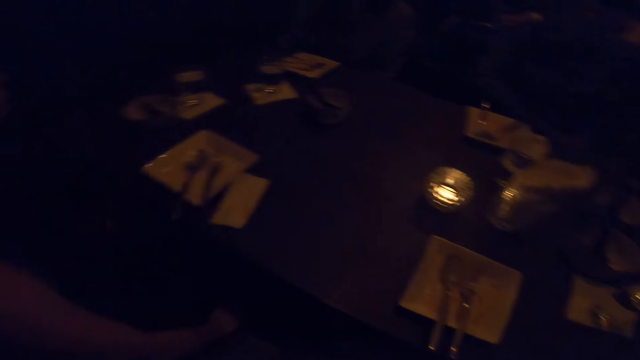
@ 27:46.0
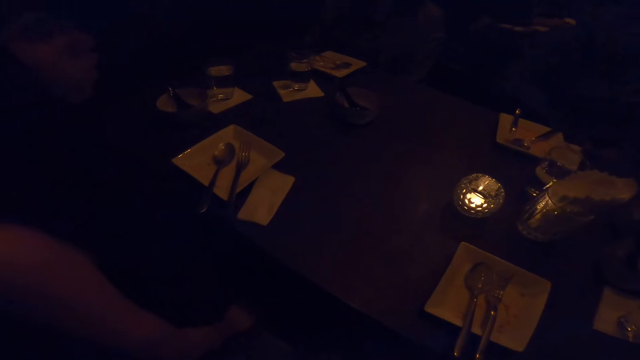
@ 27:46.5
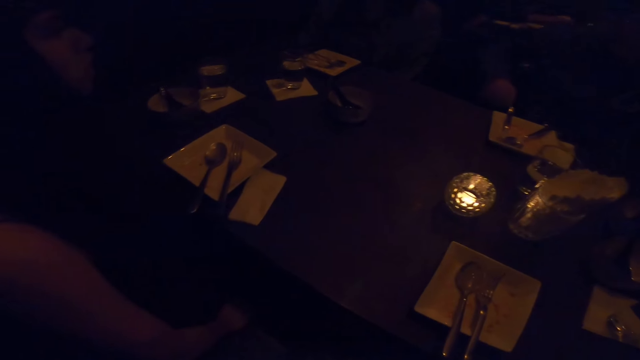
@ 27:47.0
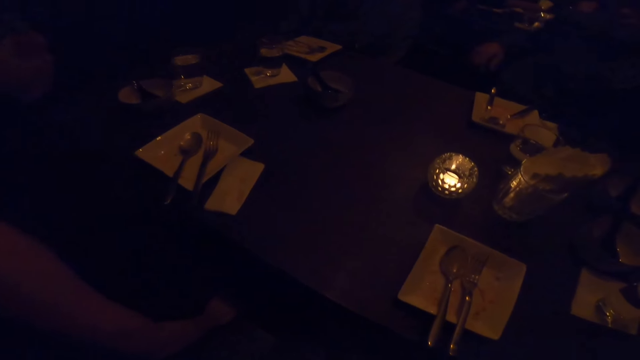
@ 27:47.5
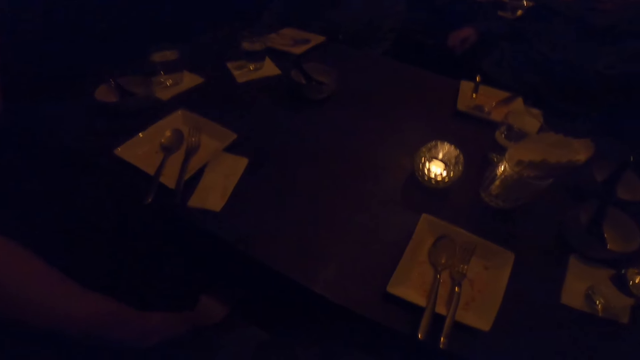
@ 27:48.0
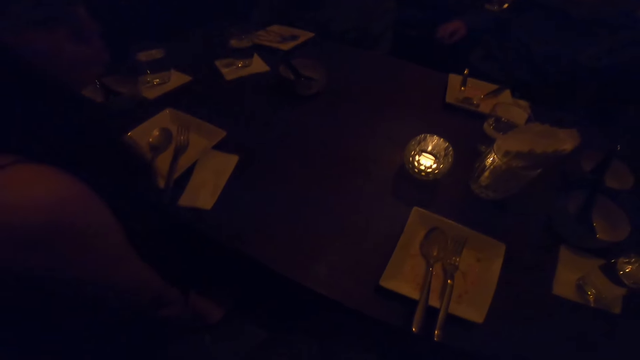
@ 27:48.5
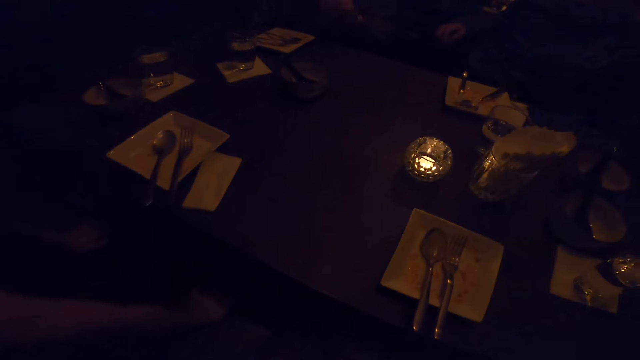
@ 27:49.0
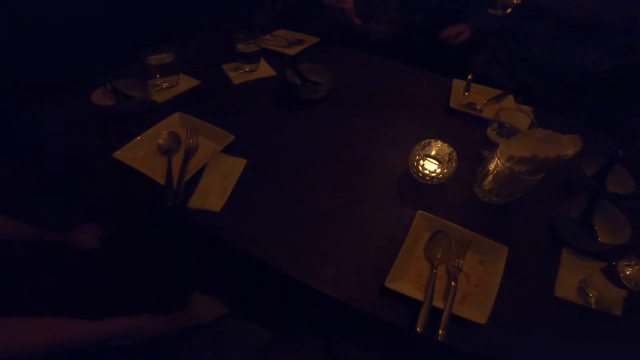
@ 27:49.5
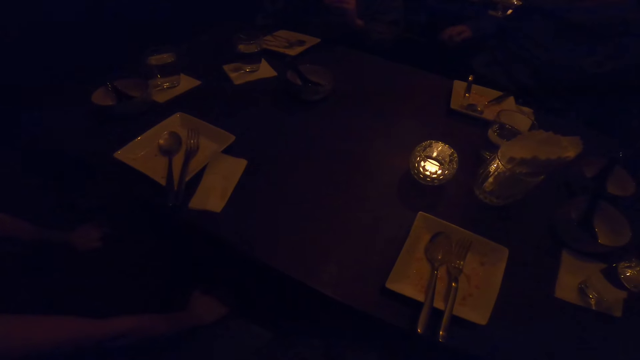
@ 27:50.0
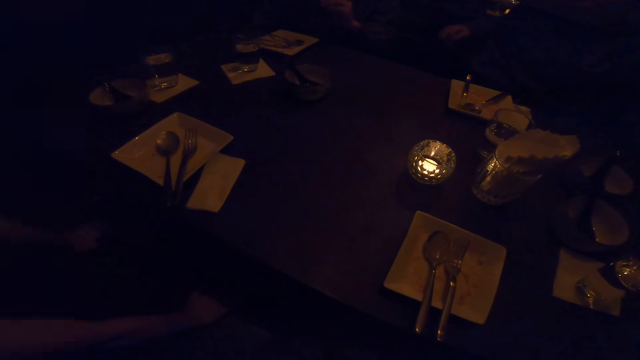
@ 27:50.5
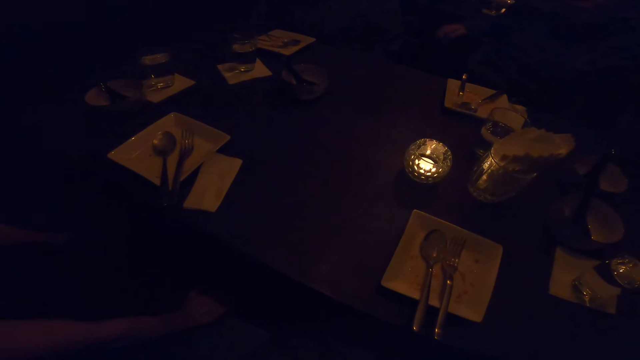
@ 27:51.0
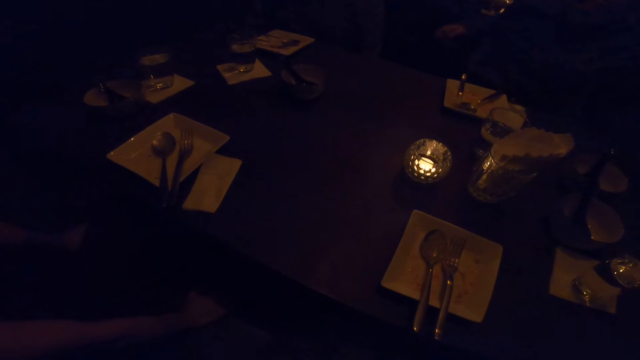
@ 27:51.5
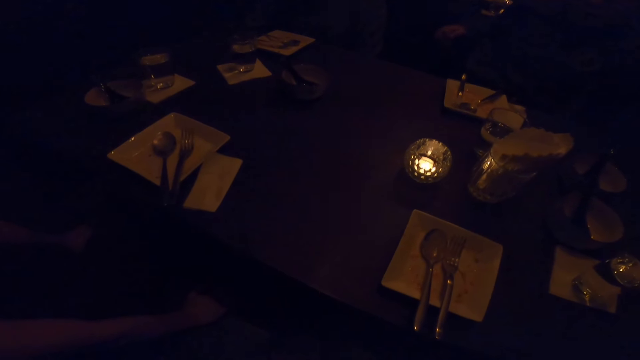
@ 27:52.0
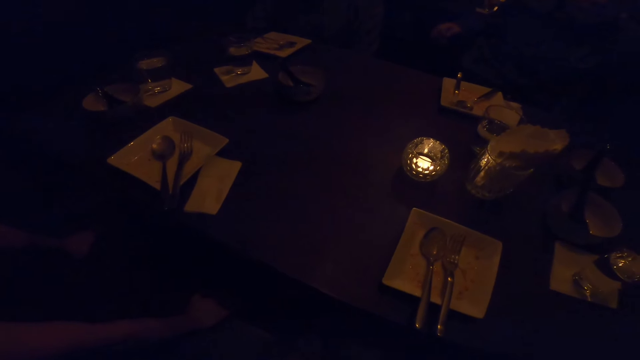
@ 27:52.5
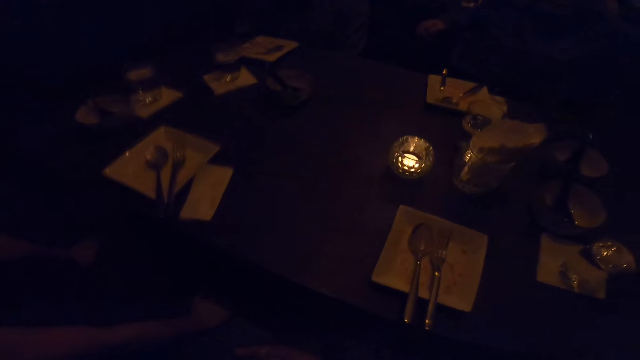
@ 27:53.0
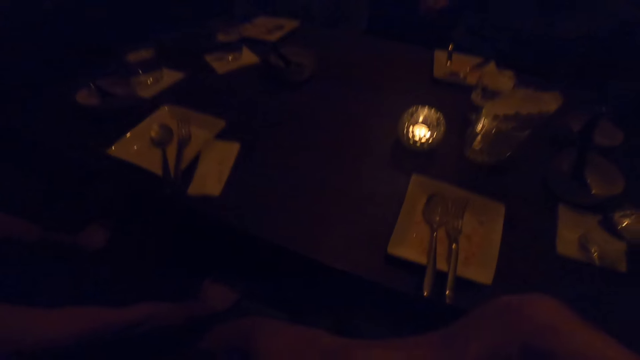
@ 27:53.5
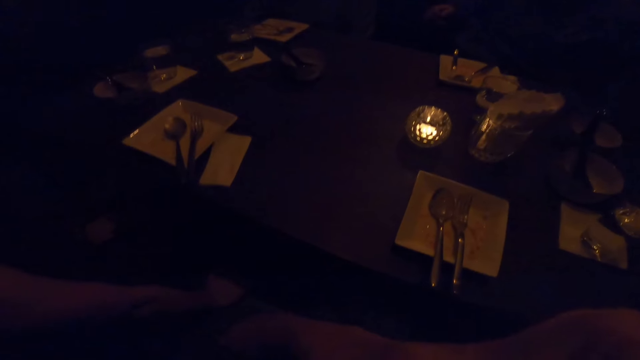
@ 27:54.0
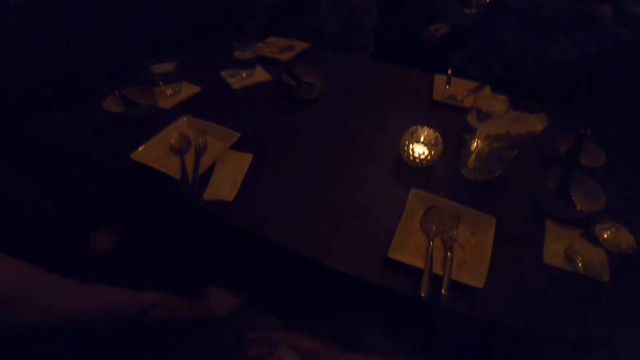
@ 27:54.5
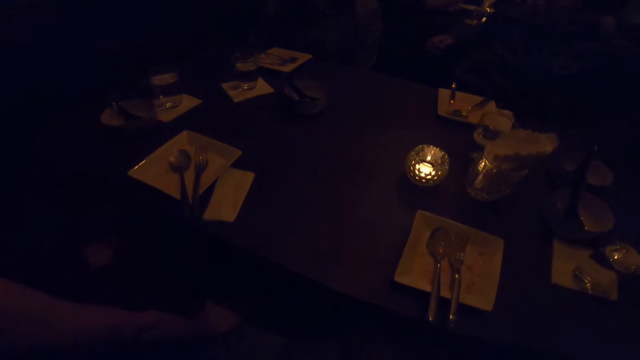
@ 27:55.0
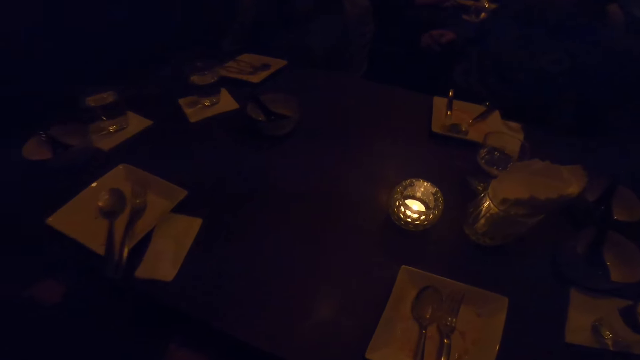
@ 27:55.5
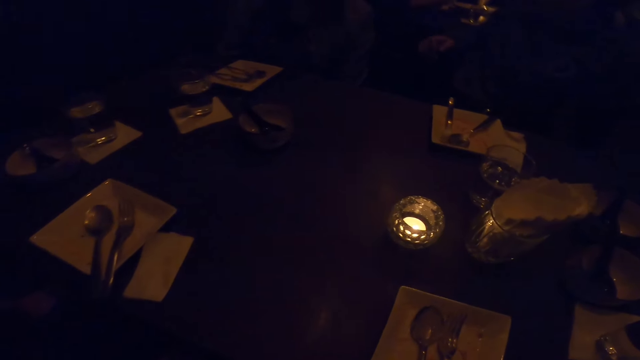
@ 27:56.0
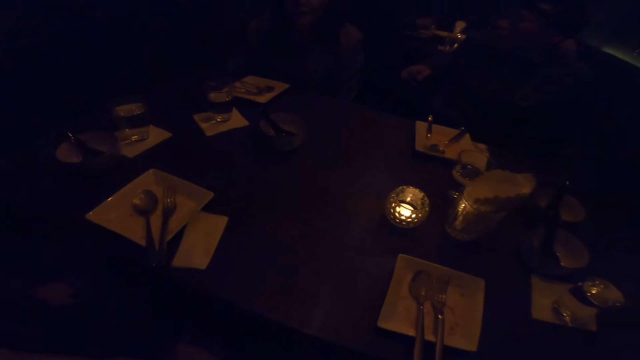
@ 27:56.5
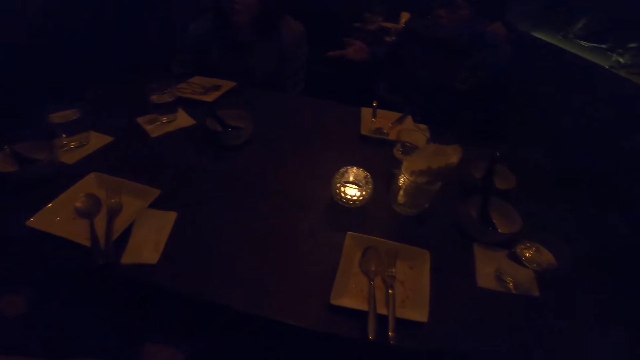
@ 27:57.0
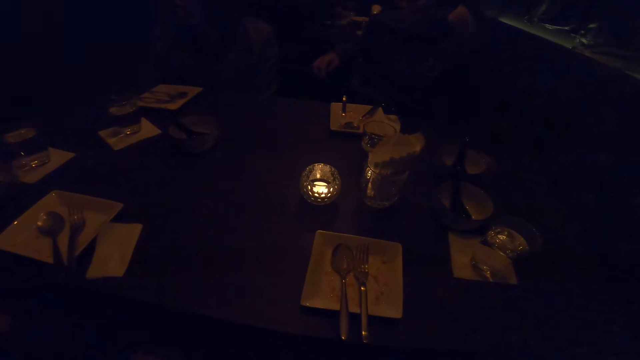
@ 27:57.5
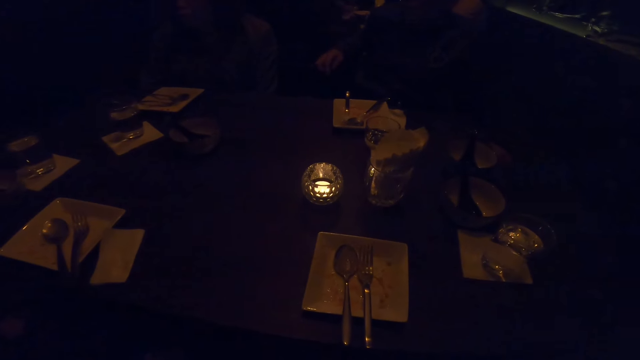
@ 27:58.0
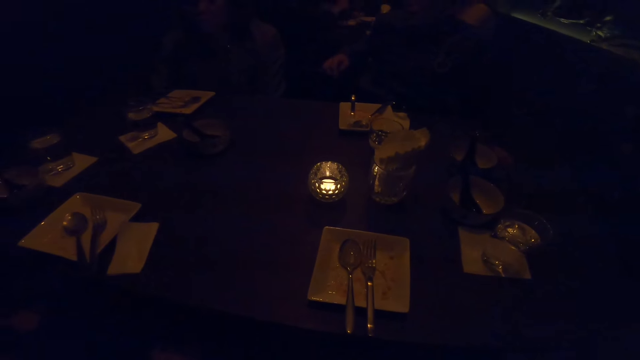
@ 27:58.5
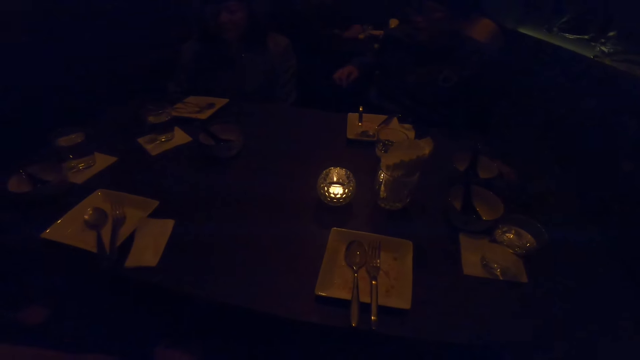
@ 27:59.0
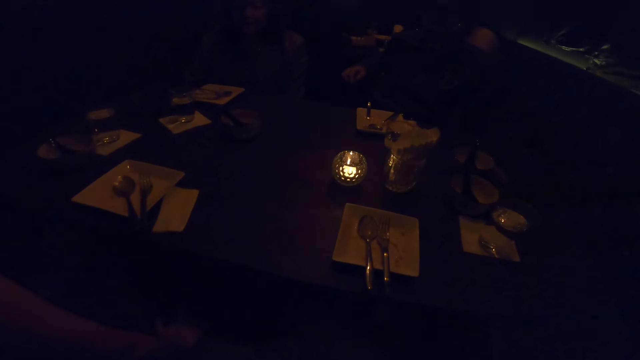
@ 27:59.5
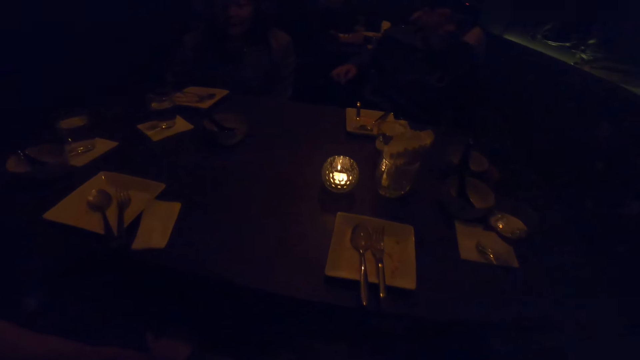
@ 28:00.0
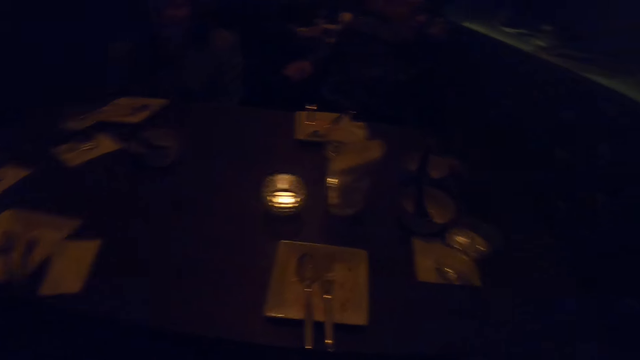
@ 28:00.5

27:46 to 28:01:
The camera wearer swings on the chair. A person talks. Another person talks.

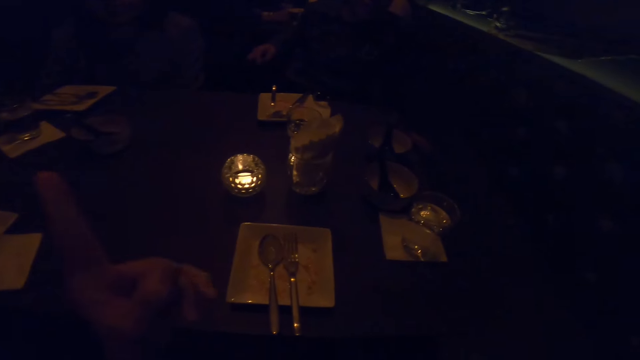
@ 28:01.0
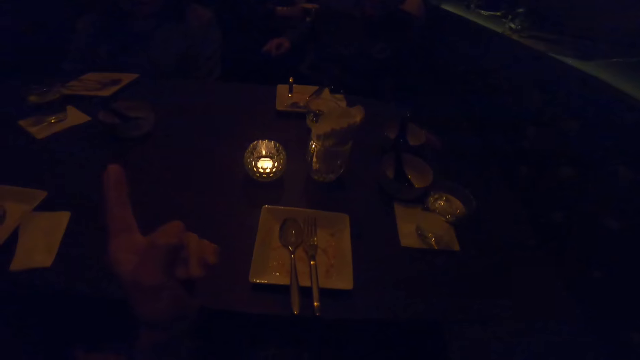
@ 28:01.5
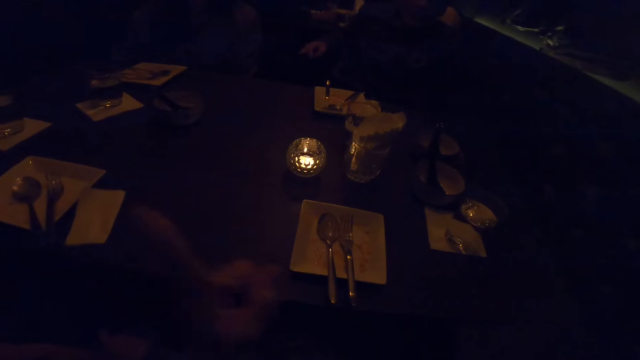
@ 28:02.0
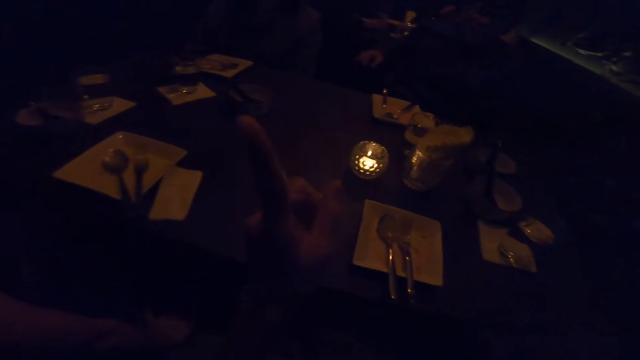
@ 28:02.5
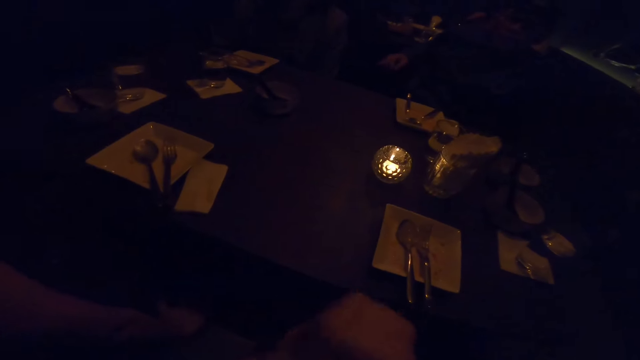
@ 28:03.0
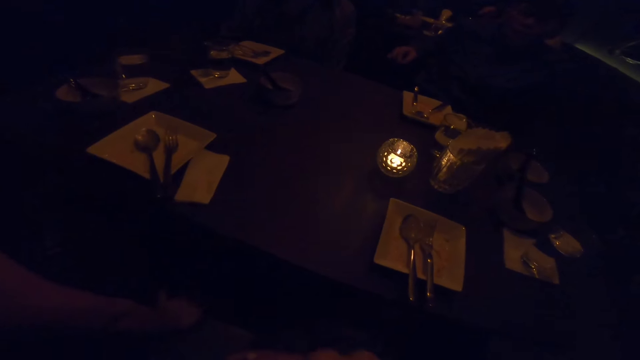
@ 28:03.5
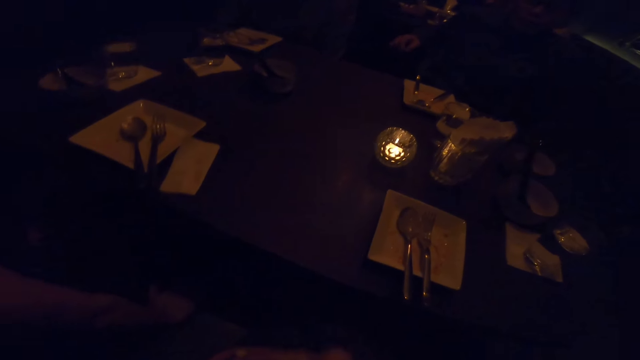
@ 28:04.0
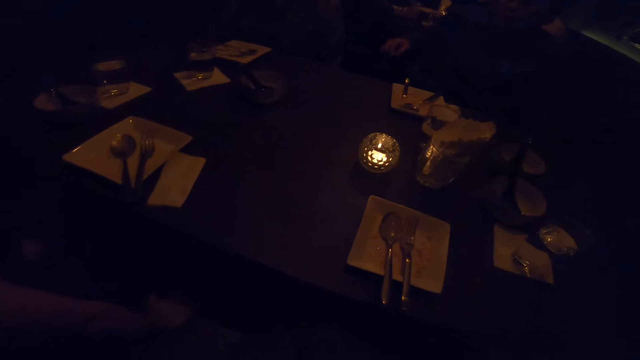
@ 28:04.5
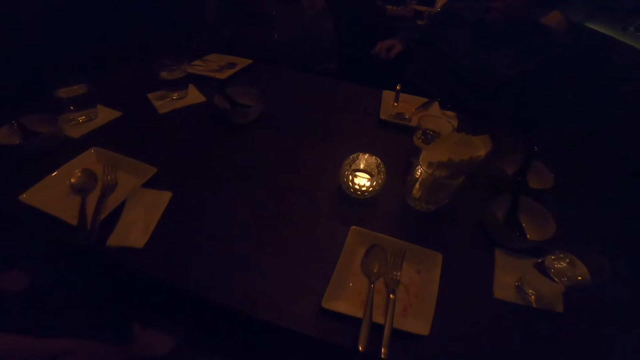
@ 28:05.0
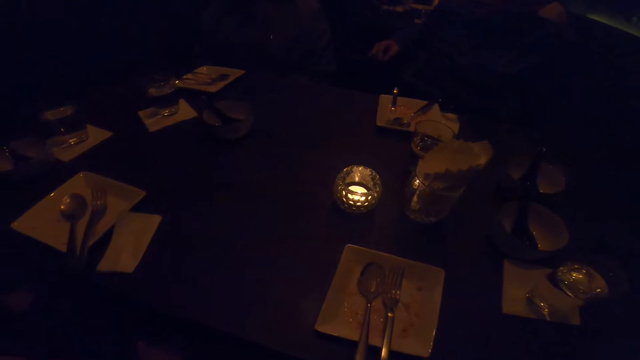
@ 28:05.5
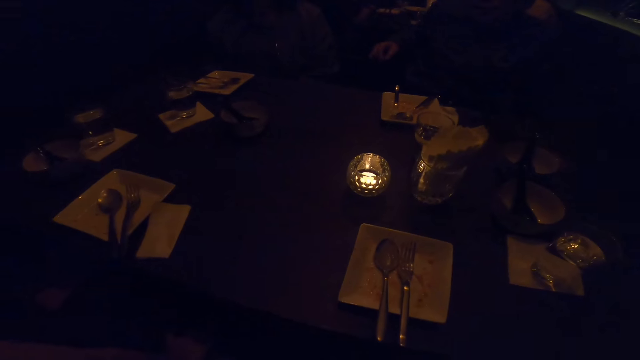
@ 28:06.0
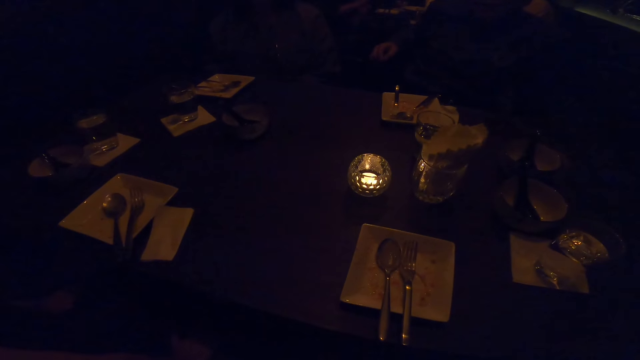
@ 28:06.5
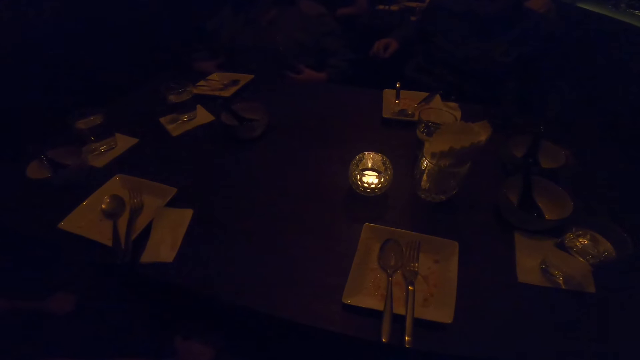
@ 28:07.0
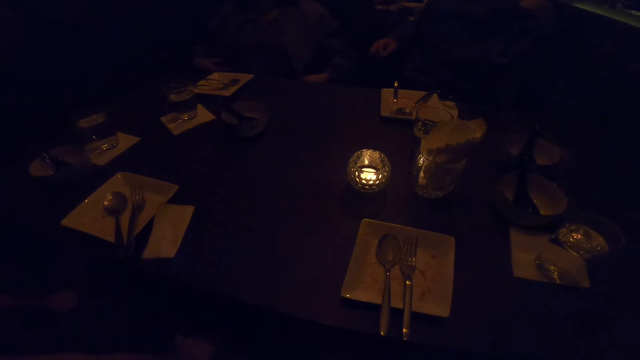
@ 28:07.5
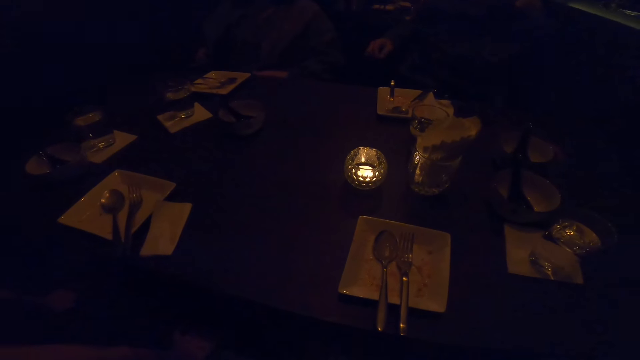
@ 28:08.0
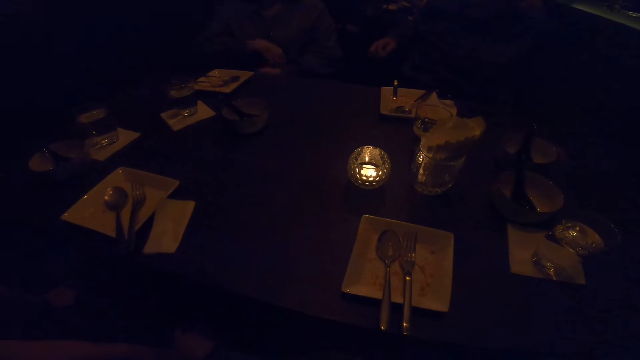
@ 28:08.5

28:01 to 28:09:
A person lifts up the finger. Another person scratches the armchair.
